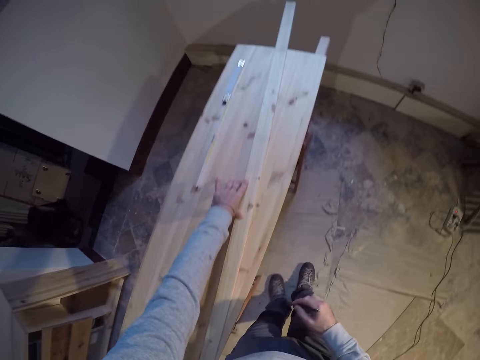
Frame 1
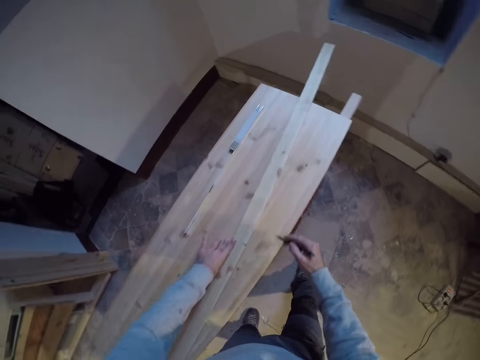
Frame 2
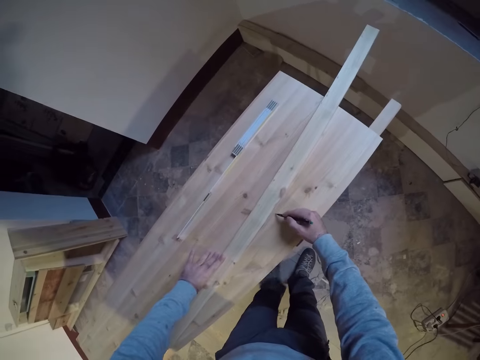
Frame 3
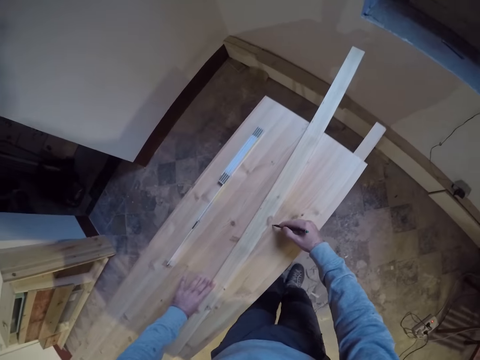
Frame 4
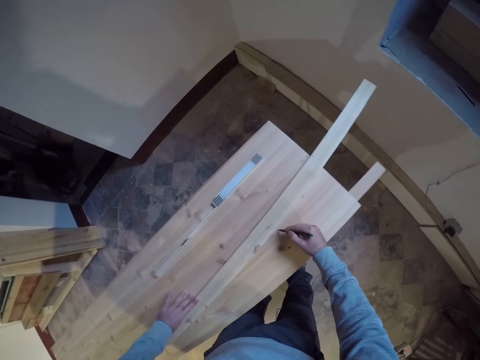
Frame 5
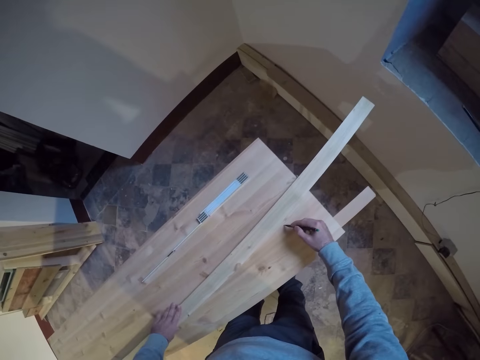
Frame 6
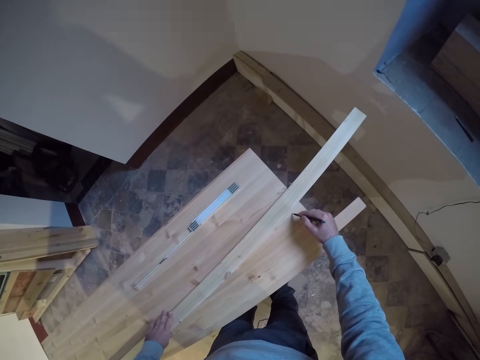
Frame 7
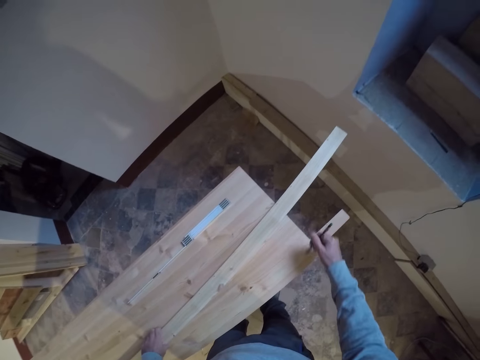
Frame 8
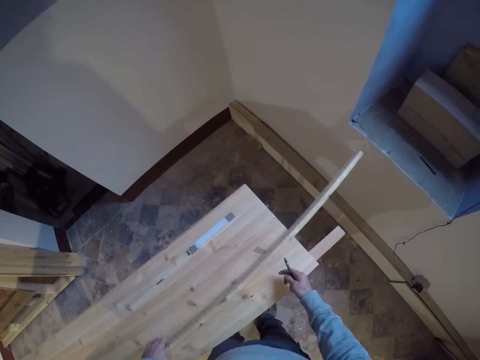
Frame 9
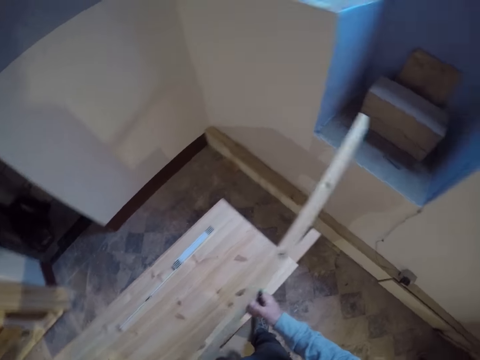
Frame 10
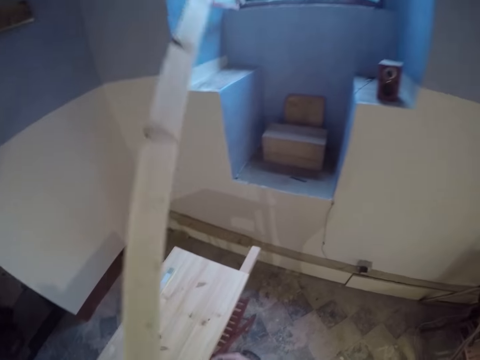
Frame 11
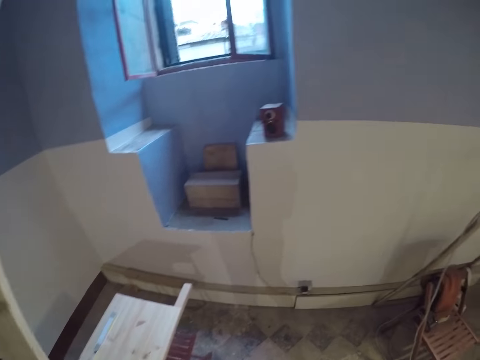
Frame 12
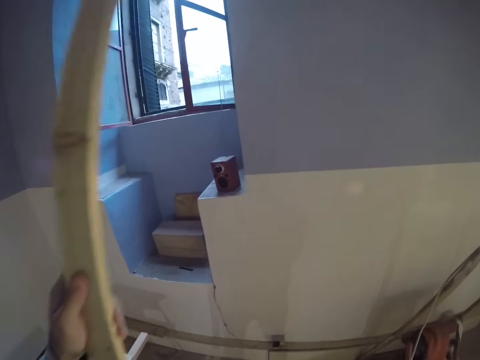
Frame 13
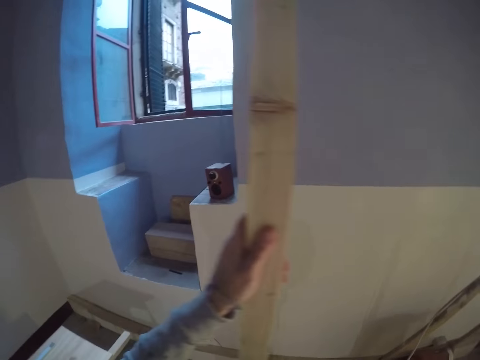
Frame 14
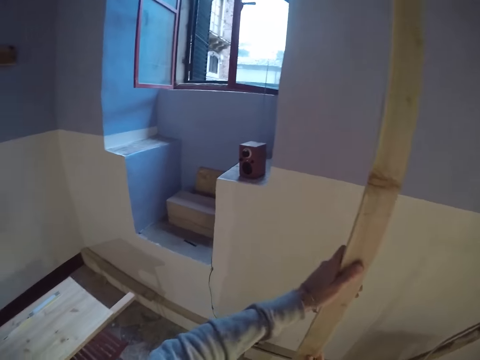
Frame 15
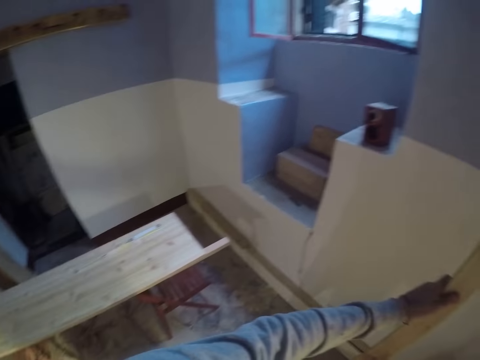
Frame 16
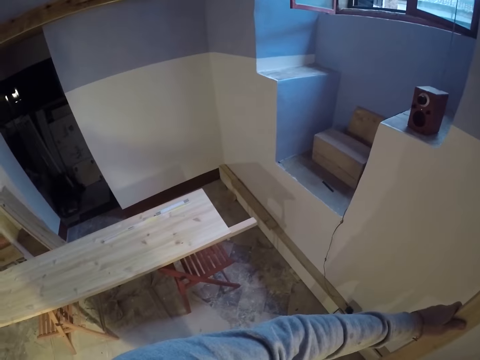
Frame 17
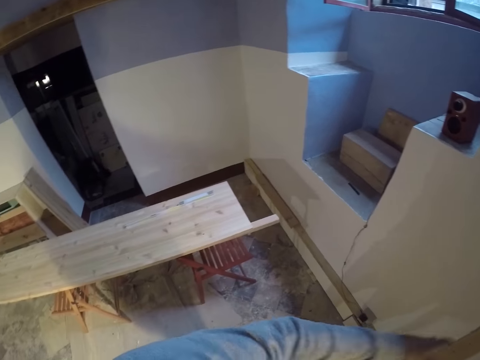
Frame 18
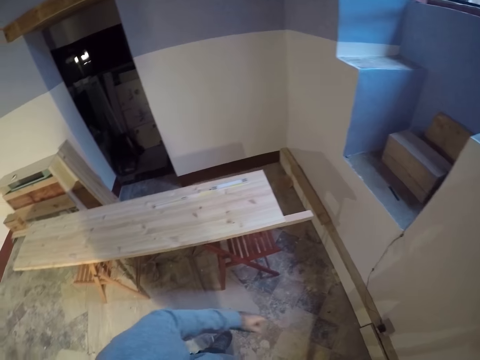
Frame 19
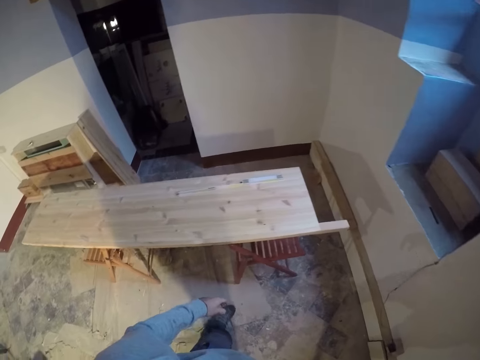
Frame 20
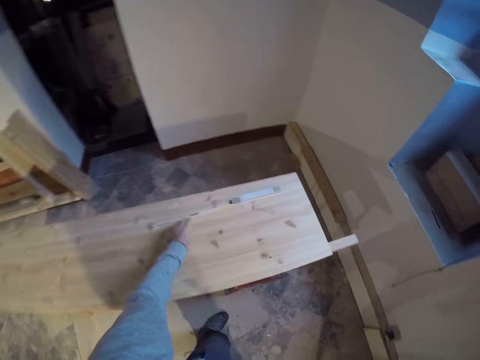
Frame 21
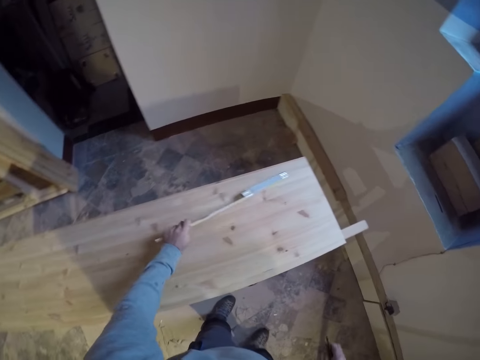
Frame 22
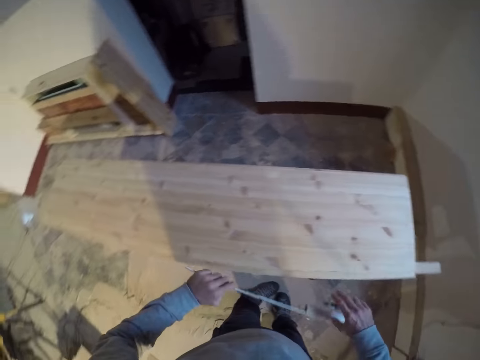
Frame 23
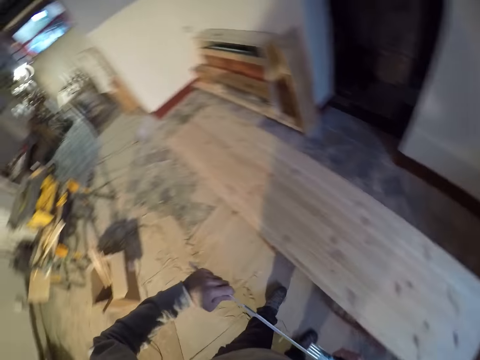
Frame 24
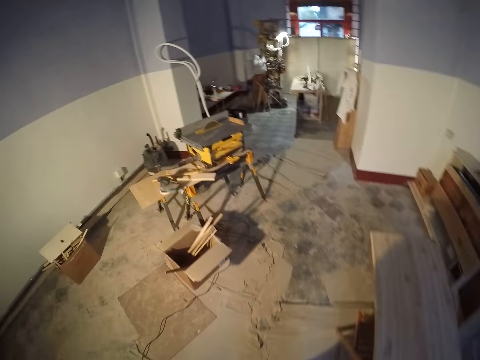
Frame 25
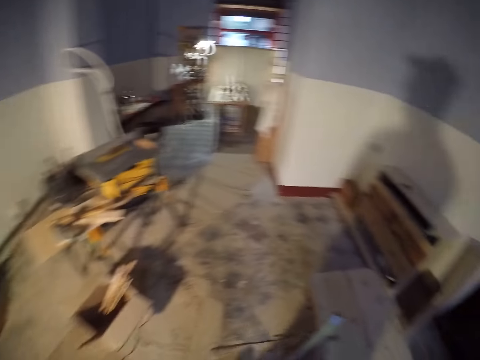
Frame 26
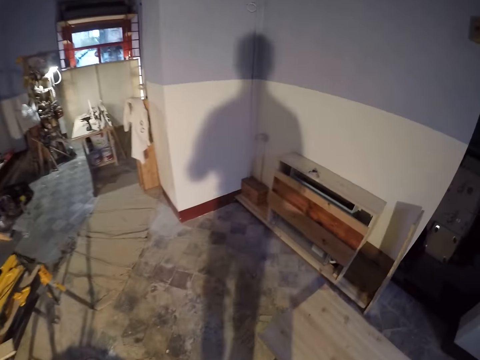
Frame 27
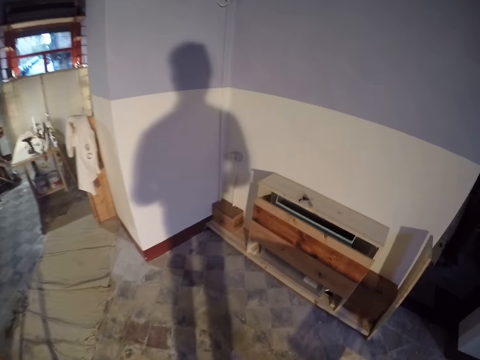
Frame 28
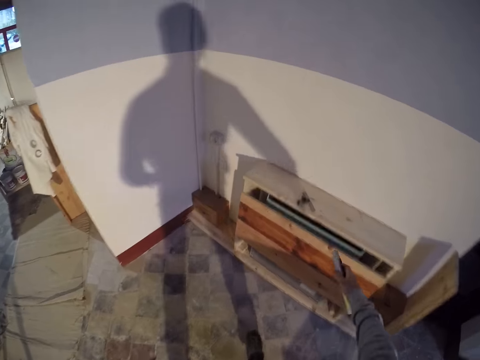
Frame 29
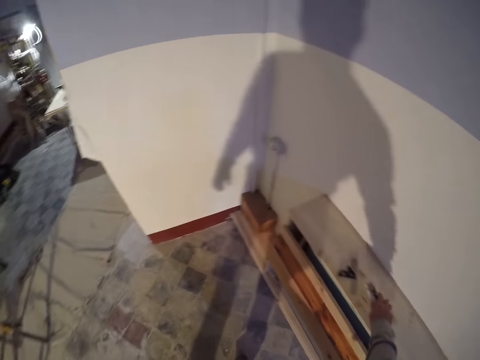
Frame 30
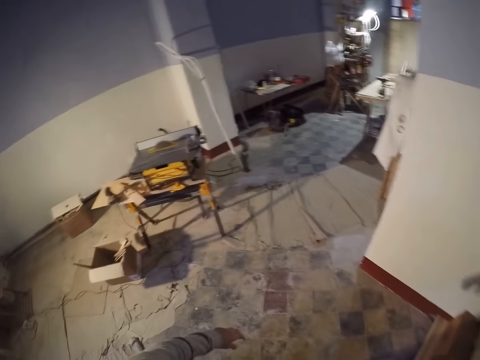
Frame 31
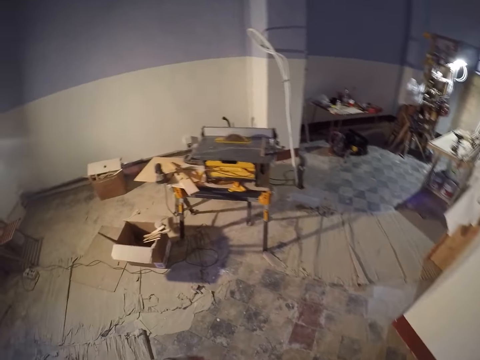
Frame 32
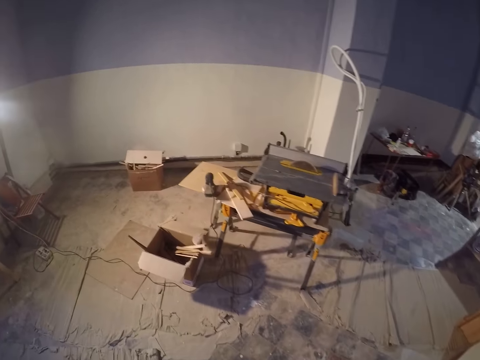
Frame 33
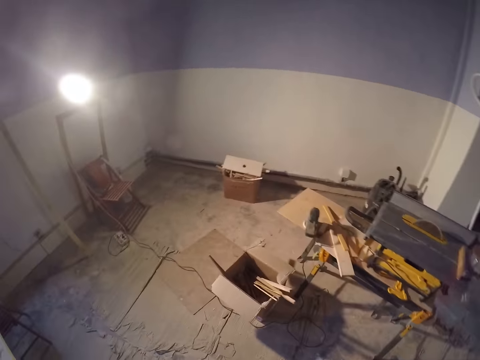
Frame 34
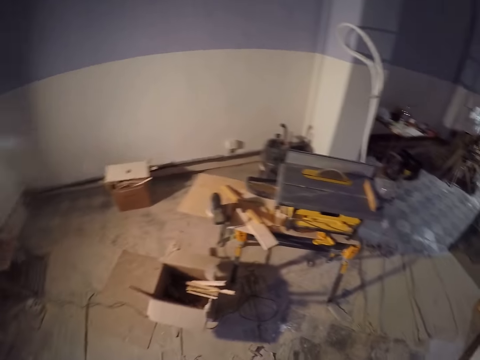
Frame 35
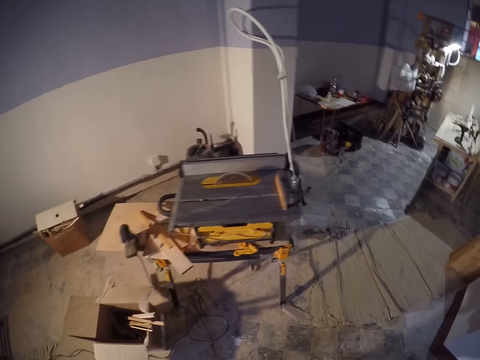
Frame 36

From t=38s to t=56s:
The camera wearer picks up the wood on the plank with his left hand. He holds the wood with both hands. He carries the wood. He leans the wood on the wall. He picks up the ruler on the plank with his left hand. He walks to a cabinet in the room. He adjusts the ruler with both hands. He puts the ruler on the cabinet with his right hand. He walks to a table saw in the room.

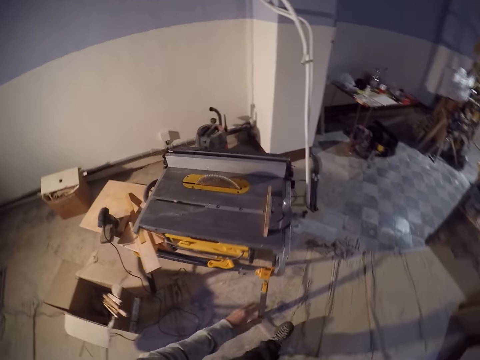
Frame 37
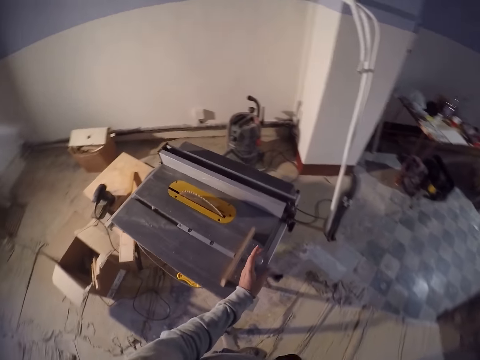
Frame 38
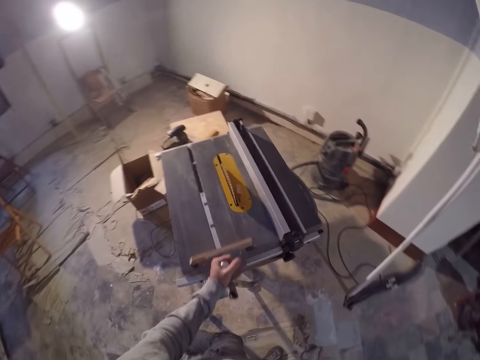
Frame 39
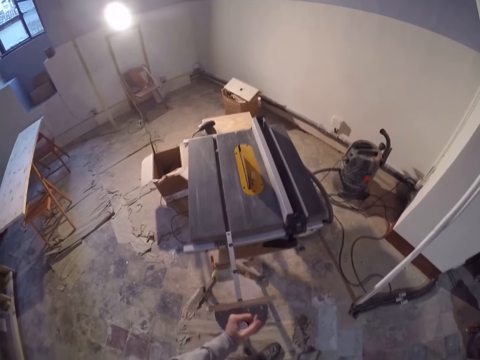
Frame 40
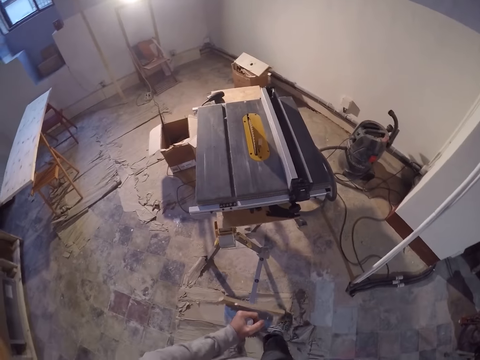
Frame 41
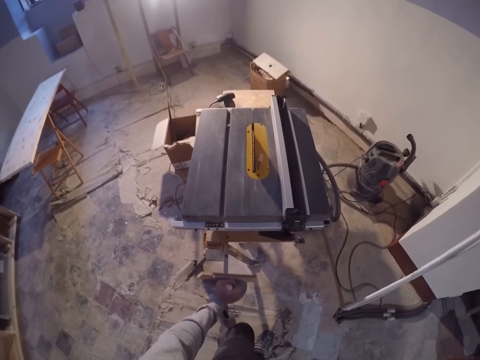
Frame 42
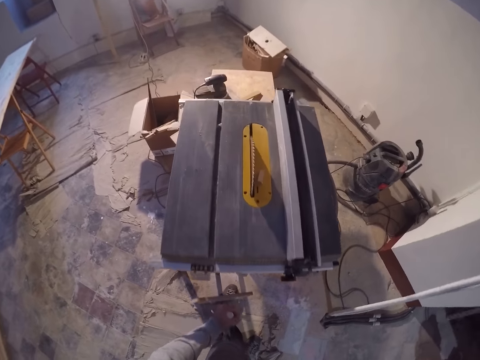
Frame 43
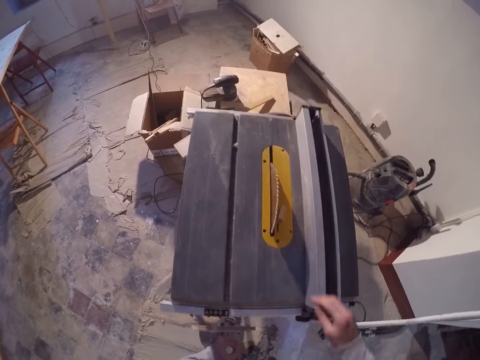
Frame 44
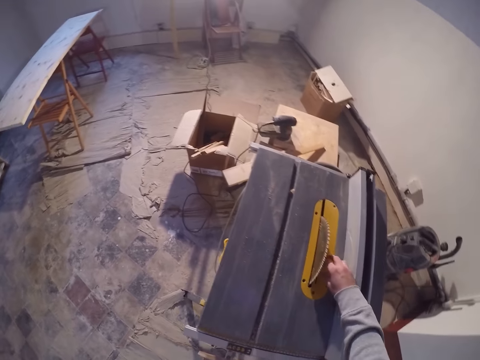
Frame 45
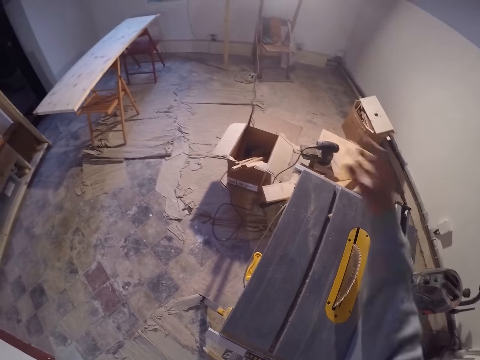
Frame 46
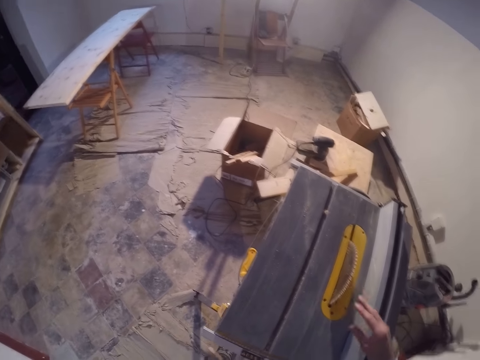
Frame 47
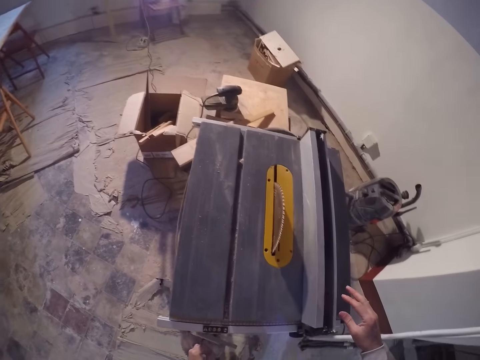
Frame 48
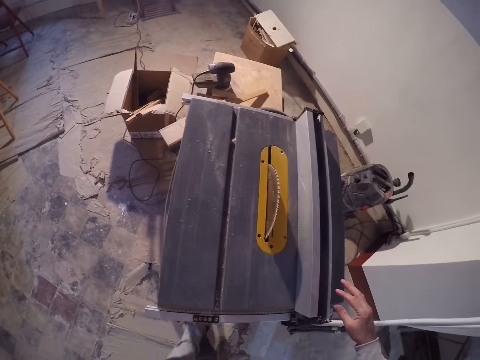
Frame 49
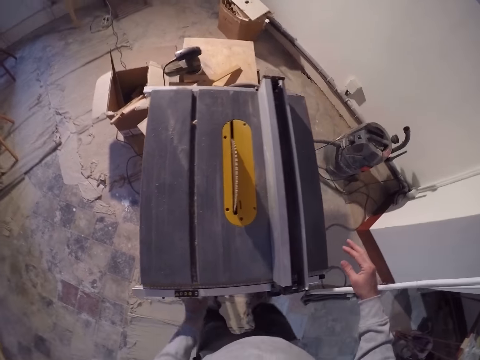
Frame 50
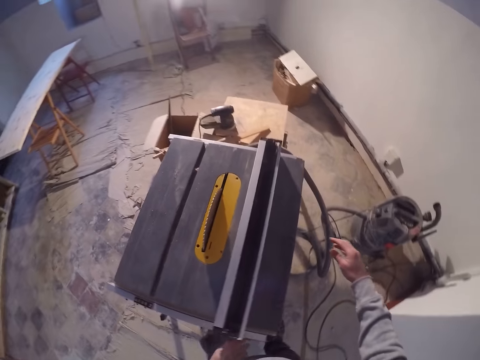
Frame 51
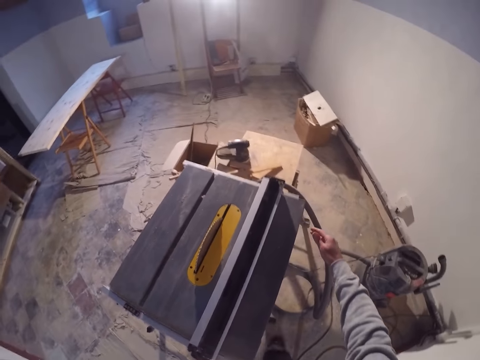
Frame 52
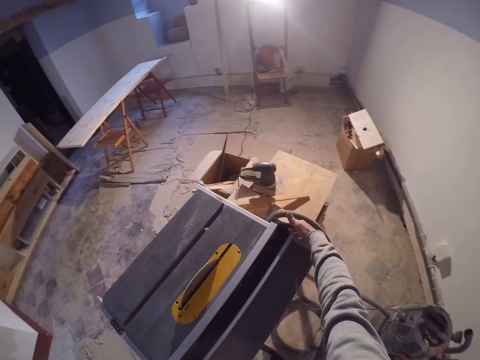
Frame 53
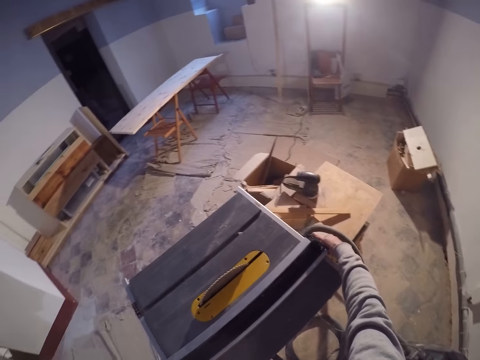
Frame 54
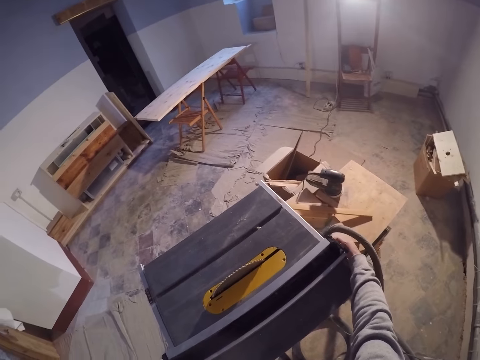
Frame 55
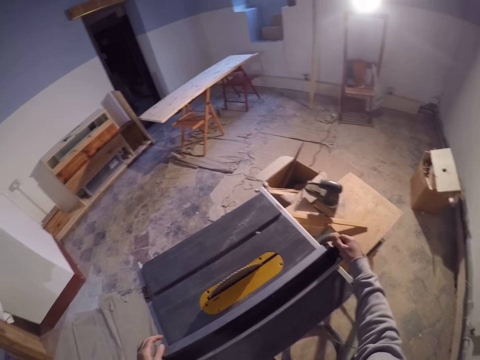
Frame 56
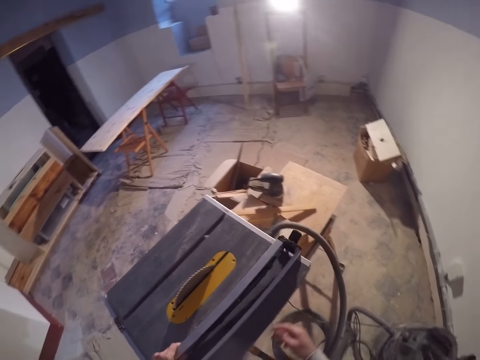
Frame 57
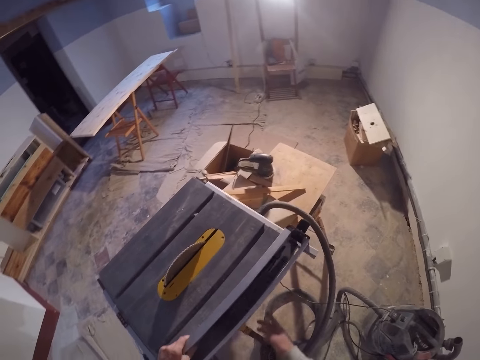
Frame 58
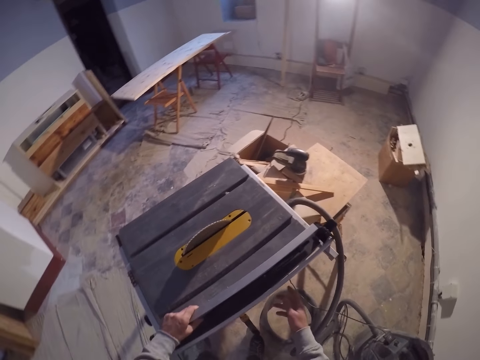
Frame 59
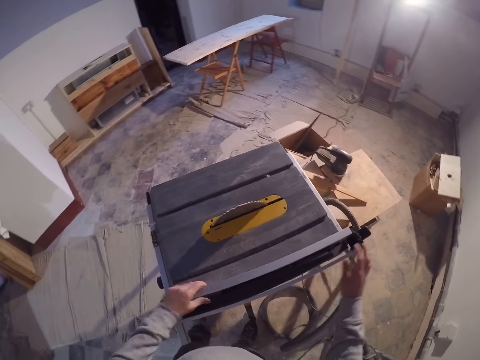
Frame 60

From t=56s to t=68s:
The camera wearer removes the miter gauge in the table saw with his left hand. He adjusts the woodworking machine. He puts the miter gauge under the table saw. He picks up a piece of wood on the table saw with his right hand. He throws the piece of wood in a carton on the ground. He adjusts the rip fence lever on the table saw with his right hand. He adjusts the rip fence on the table saw with both hands.
